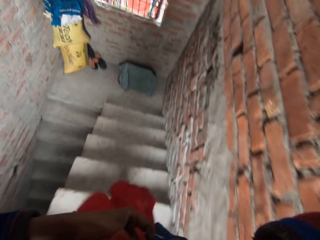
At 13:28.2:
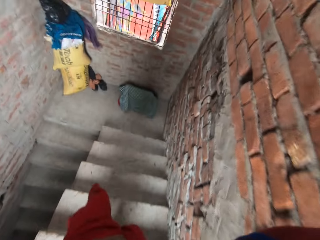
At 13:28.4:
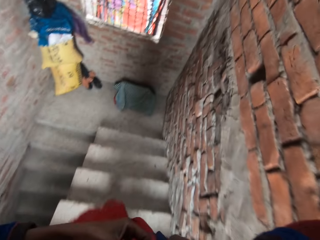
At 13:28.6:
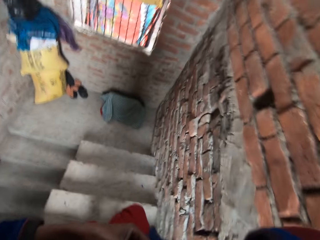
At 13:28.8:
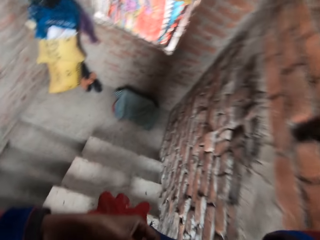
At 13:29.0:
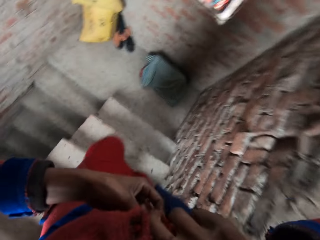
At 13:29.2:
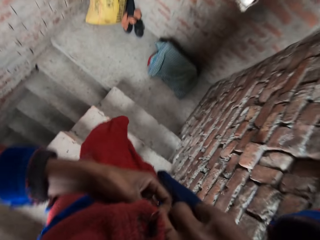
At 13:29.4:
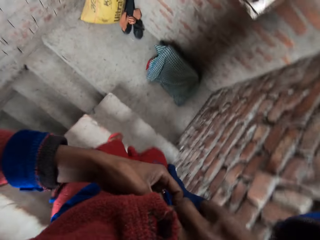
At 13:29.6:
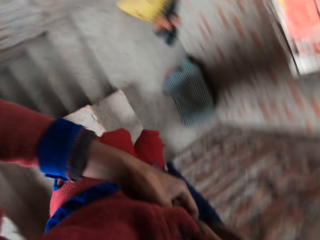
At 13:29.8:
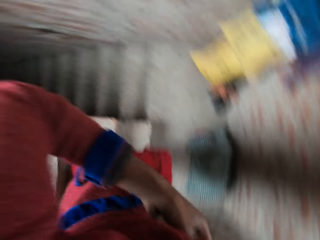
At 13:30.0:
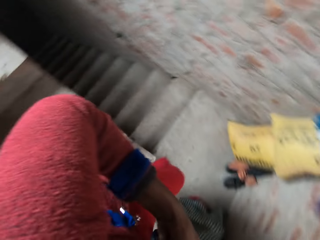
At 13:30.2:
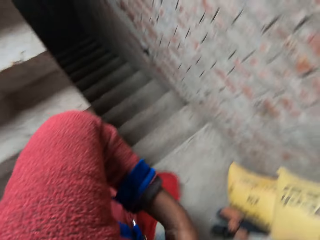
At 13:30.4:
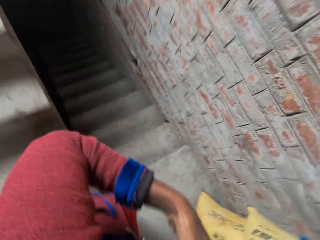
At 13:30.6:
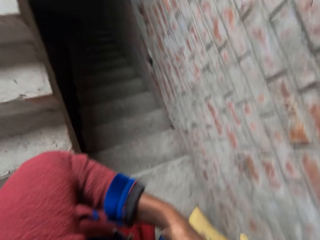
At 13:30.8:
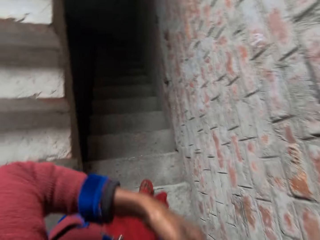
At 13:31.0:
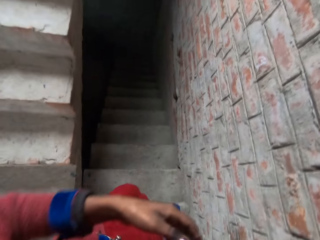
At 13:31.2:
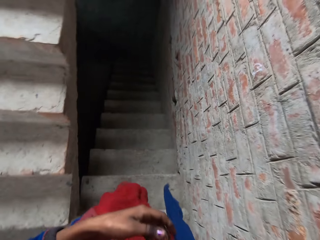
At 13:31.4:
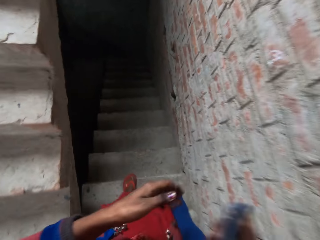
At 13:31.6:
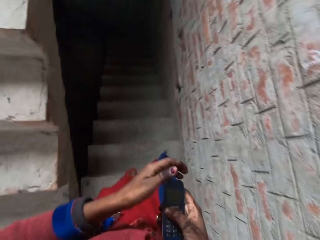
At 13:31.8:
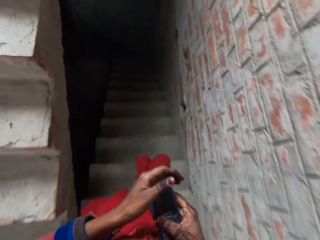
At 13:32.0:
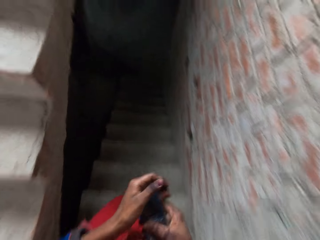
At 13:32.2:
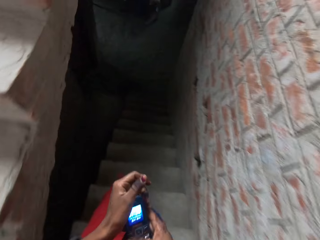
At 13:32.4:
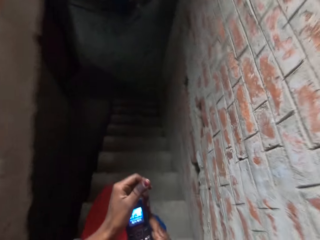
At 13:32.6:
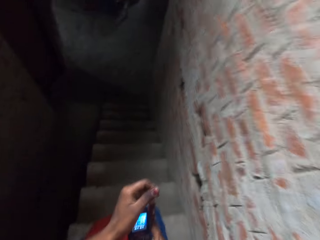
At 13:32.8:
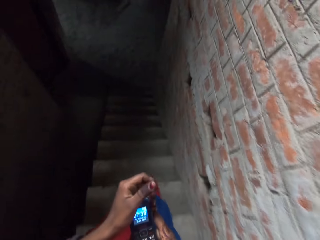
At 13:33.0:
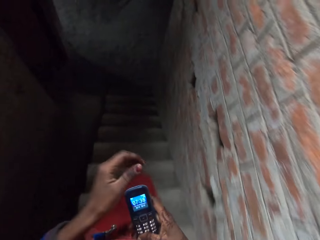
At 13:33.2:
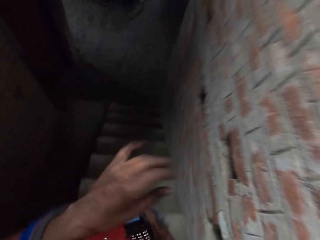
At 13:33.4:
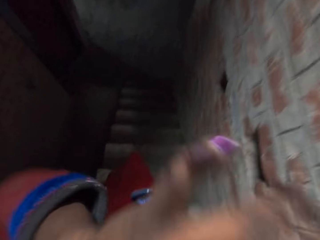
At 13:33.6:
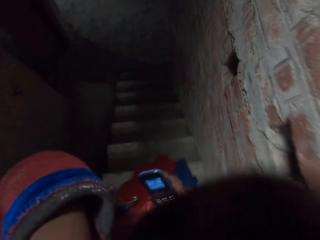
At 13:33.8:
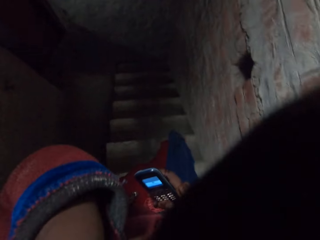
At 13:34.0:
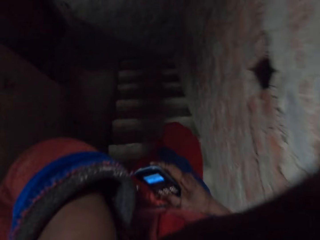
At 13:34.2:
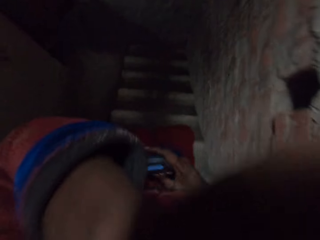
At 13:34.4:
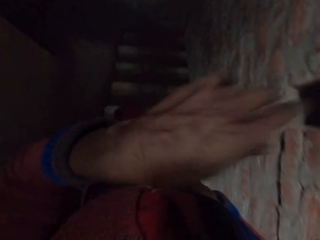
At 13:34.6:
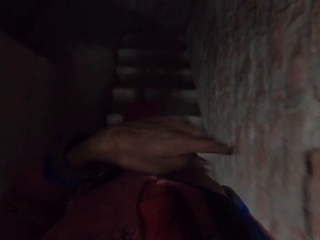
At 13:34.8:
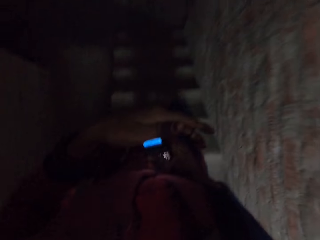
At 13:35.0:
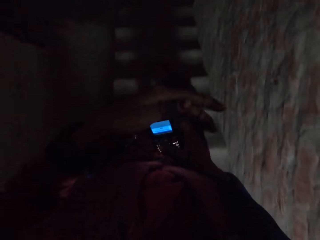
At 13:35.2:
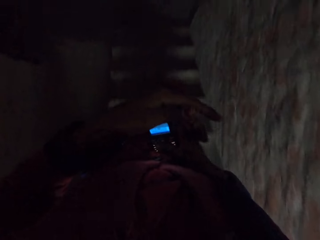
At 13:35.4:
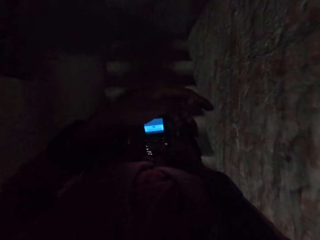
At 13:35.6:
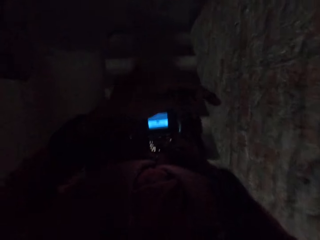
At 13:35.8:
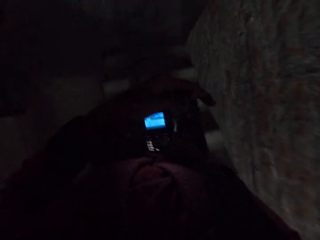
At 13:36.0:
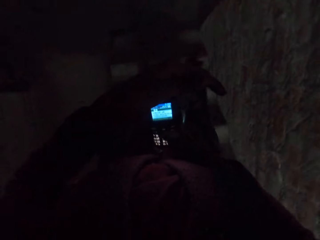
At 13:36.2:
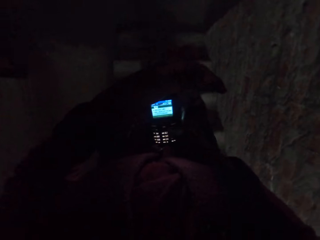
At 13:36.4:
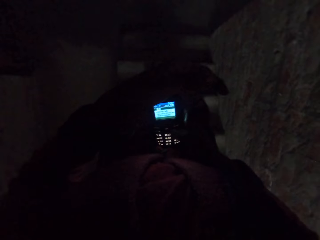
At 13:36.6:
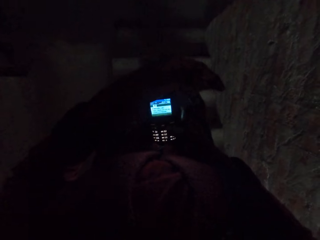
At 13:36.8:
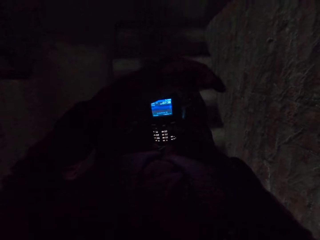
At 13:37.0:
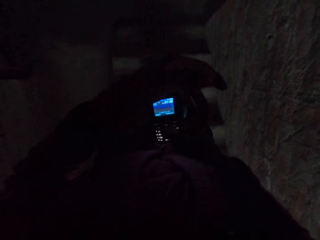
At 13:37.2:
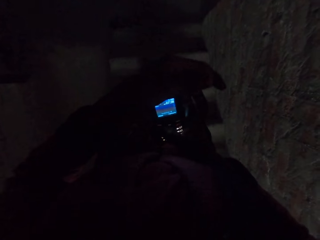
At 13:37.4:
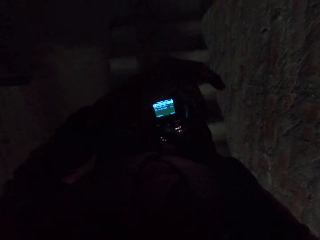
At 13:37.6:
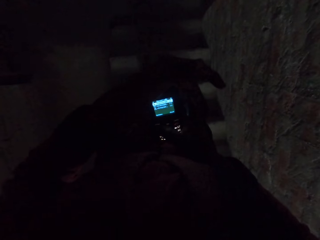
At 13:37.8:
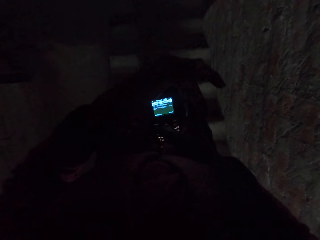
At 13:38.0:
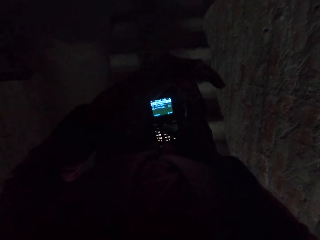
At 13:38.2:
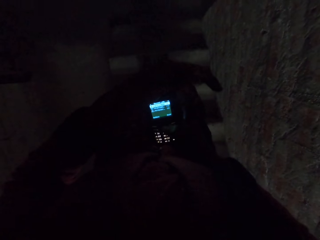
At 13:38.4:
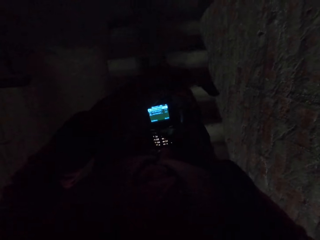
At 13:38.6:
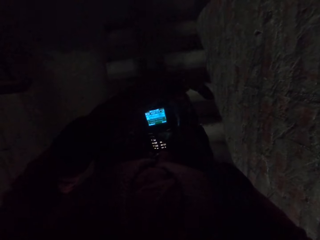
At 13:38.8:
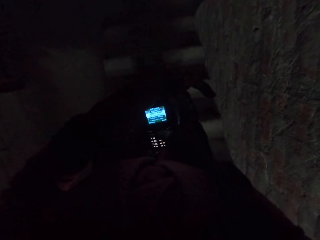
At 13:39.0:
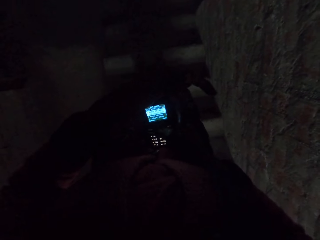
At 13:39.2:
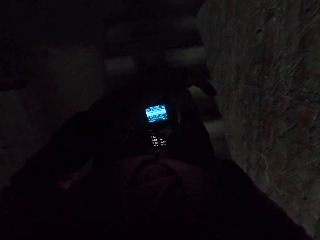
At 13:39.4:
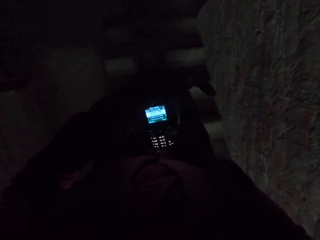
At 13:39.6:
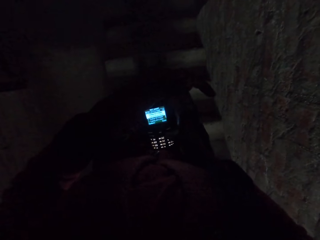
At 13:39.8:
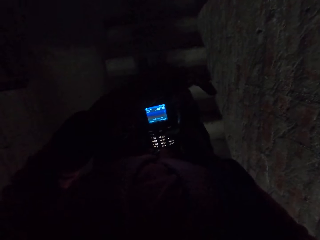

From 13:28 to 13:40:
The camera wearer brings out a phone from her dress. She operates the phone.

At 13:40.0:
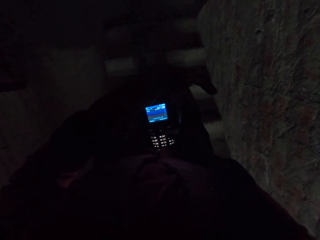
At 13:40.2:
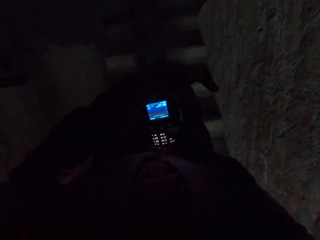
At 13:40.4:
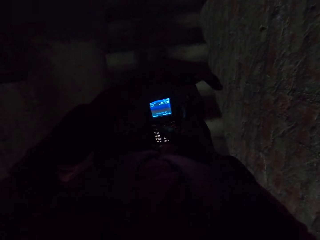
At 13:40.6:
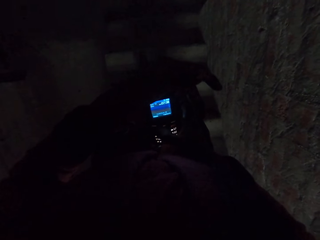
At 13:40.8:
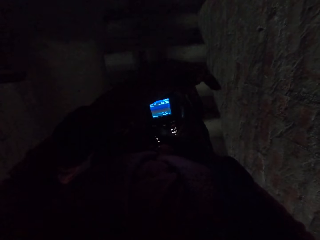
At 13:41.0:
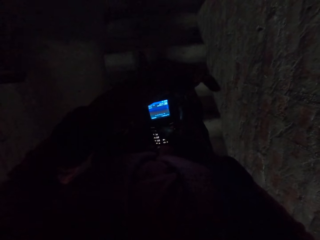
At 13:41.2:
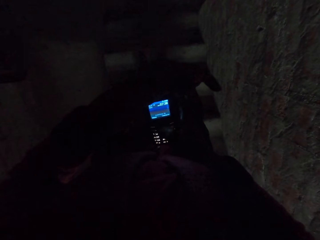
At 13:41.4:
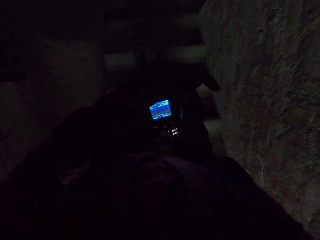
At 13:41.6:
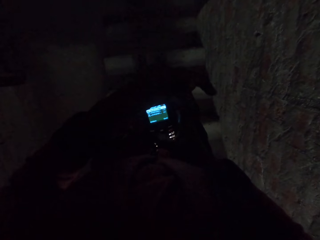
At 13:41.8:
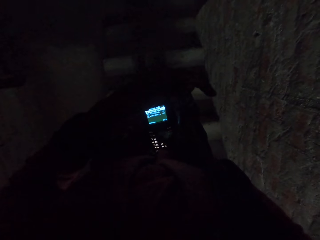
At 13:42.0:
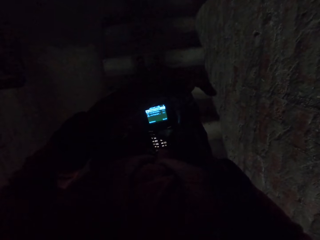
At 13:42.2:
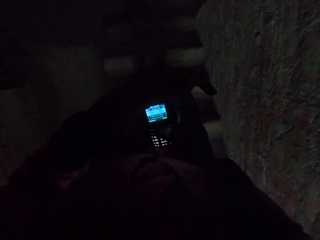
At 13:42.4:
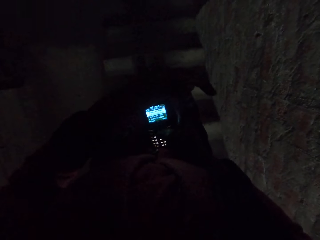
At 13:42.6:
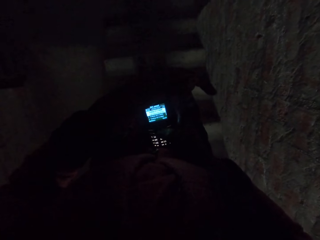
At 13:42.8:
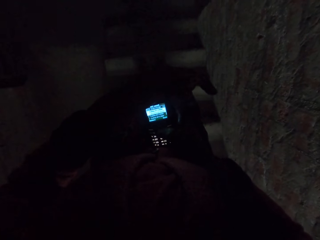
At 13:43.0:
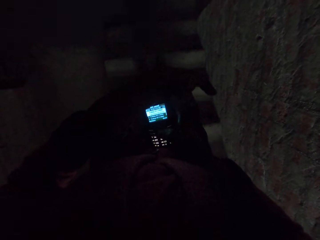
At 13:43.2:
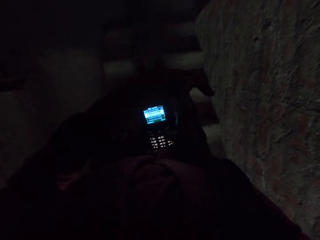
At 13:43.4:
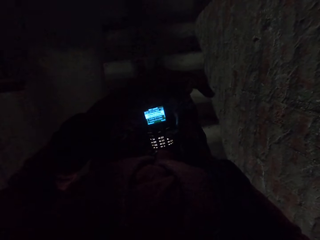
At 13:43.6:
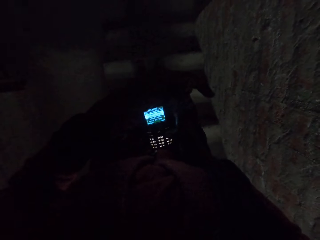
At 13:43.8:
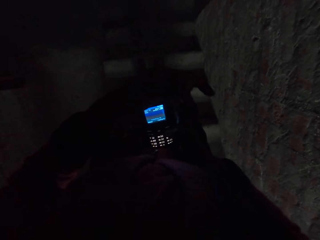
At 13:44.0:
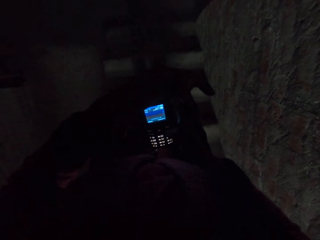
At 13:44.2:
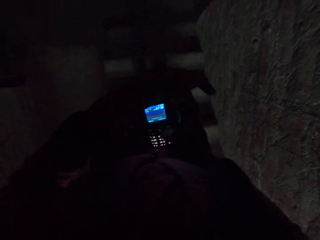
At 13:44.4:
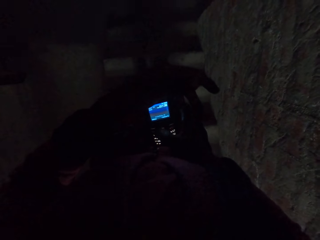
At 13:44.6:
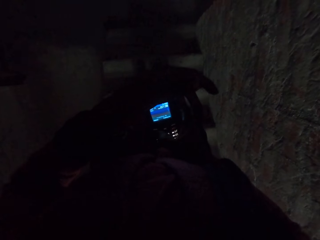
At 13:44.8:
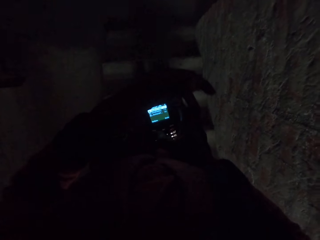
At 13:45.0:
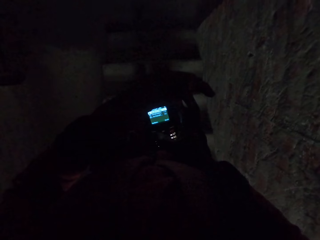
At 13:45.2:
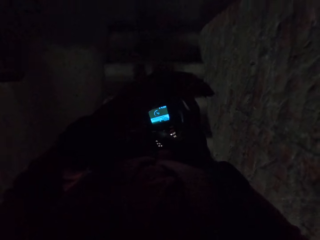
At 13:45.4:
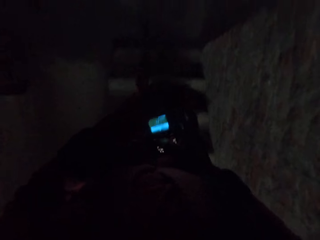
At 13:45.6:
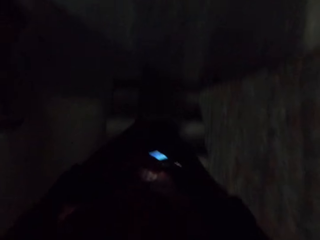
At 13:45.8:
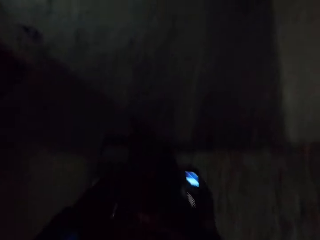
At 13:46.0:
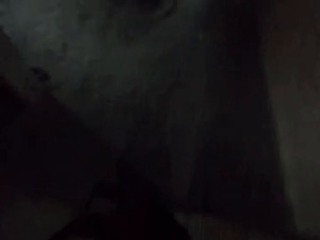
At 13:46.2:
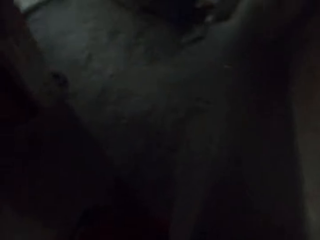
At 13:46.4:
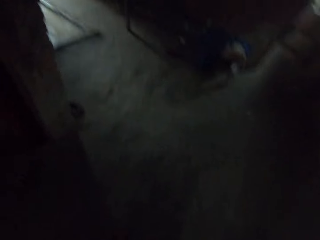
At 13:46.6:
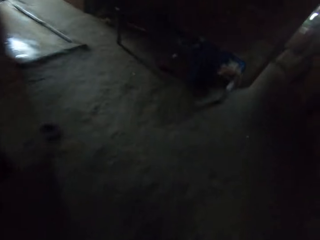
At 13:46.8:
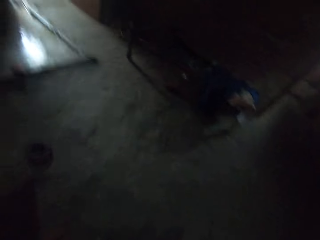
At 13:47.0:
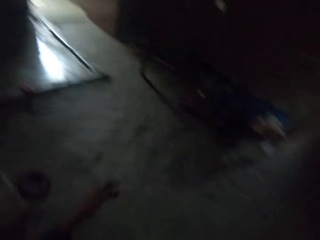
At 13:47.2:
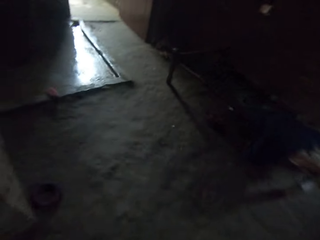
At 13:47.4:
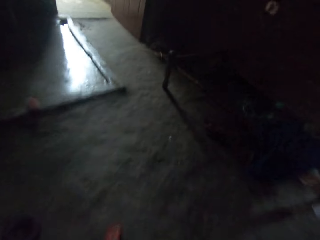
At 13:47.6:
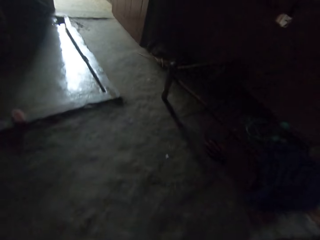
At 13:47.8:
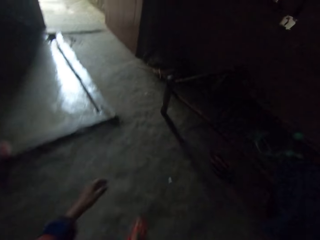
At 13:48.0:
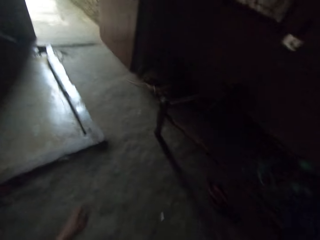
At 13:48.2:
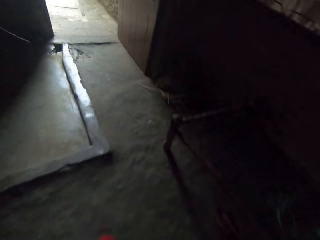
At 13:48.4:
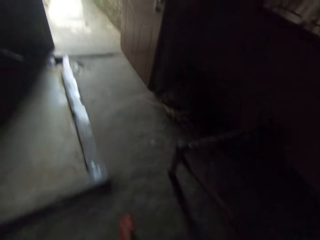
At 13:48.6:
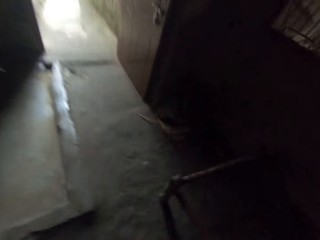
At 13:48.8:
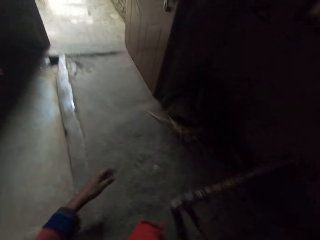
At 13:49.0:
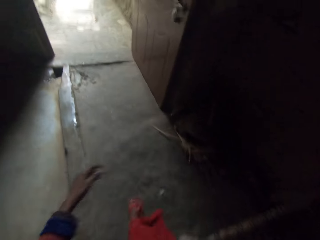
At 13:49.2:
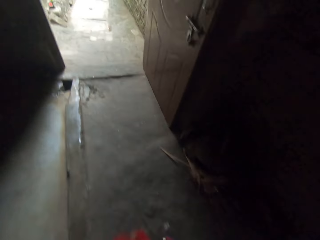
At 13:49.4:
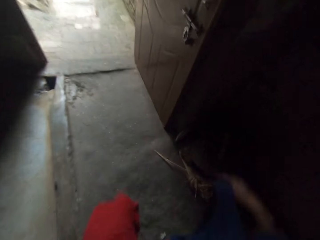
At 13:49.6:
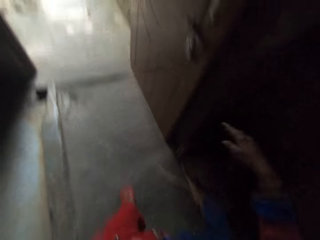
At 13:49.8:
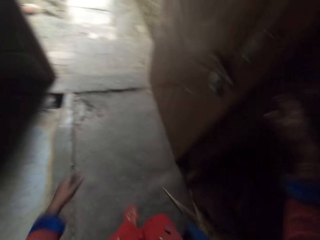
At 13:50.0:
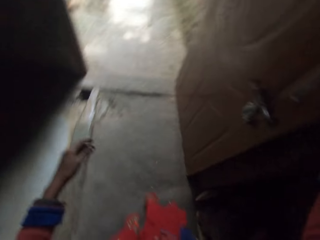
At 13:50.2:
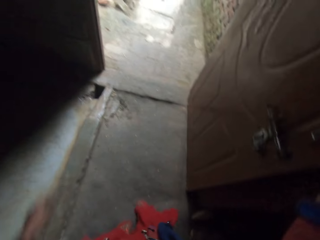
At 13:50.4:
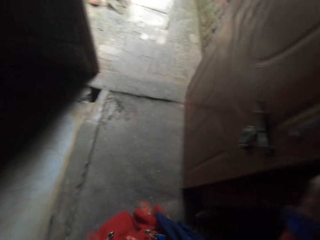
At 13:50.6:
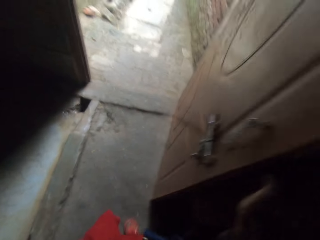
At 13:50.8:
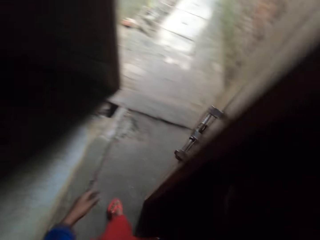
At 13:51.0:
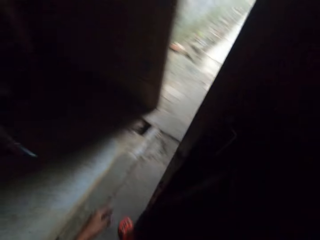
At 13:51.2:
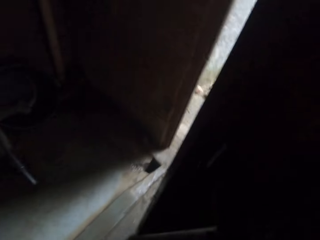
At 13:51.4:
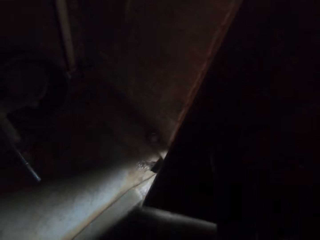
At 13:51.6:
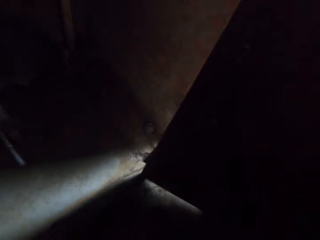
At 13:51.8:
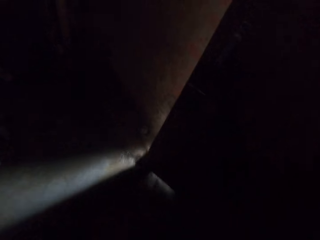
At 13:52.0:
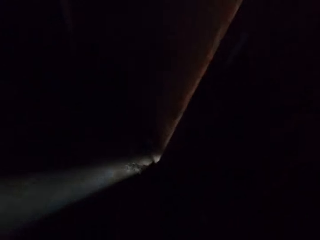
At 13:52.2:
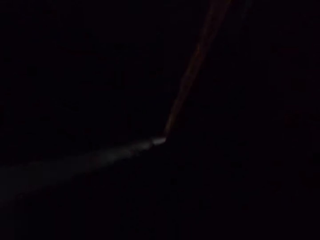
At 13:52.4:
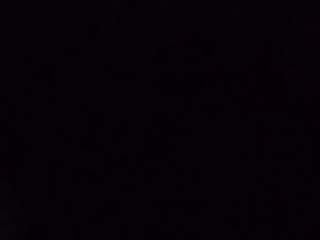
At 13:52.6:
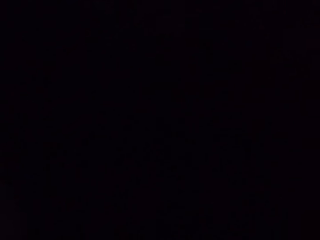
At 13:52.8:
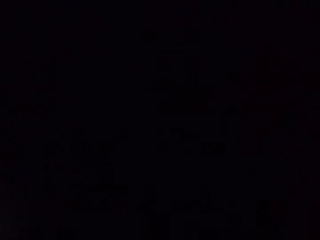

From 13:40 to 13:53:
The camera wearer walks down the staircase. They close a door.
